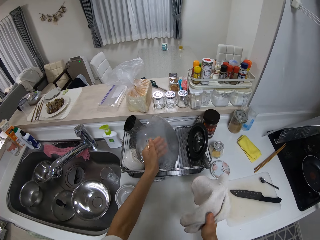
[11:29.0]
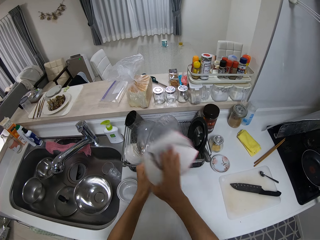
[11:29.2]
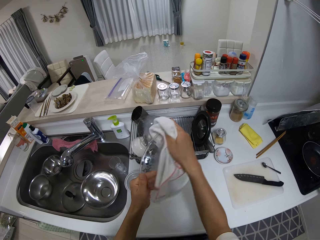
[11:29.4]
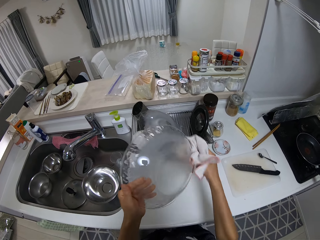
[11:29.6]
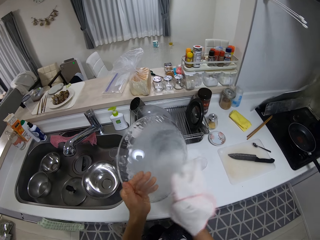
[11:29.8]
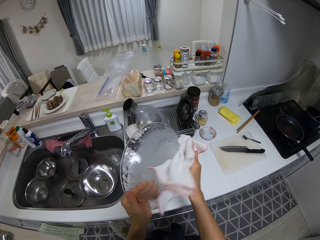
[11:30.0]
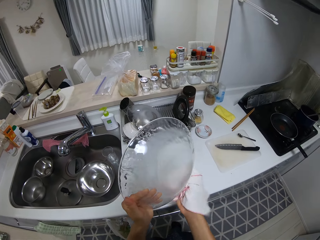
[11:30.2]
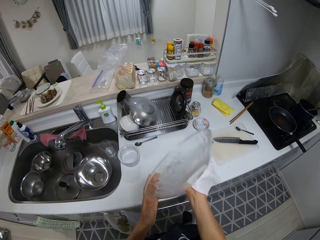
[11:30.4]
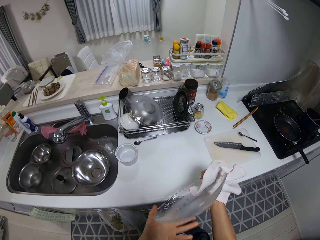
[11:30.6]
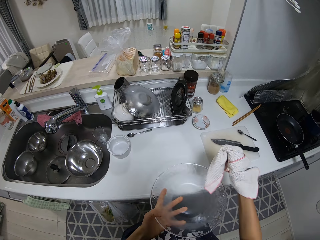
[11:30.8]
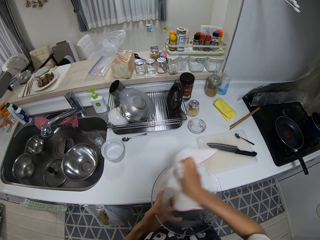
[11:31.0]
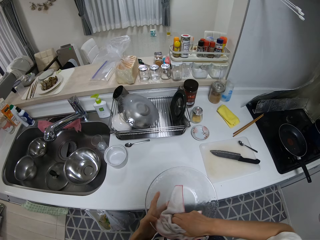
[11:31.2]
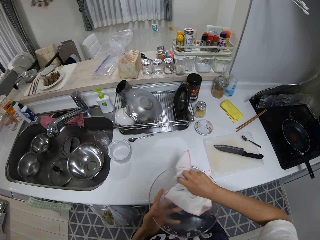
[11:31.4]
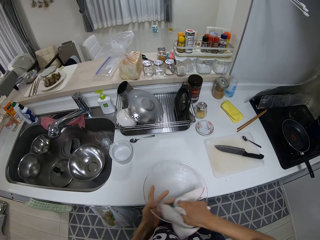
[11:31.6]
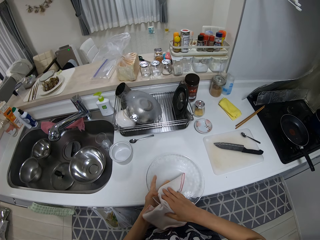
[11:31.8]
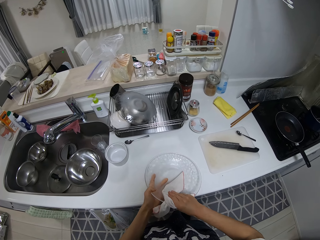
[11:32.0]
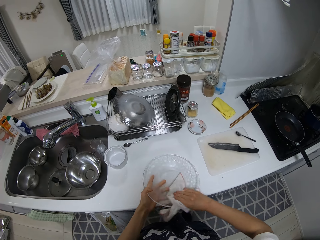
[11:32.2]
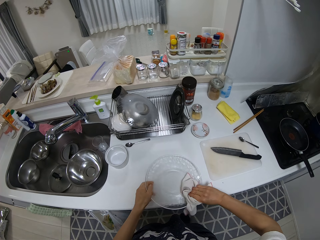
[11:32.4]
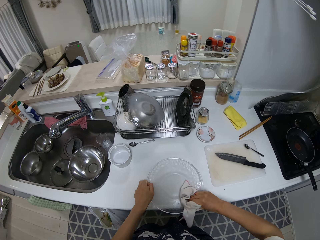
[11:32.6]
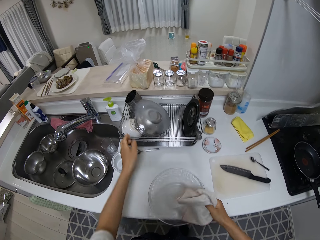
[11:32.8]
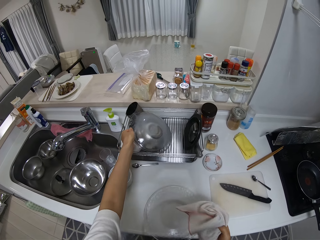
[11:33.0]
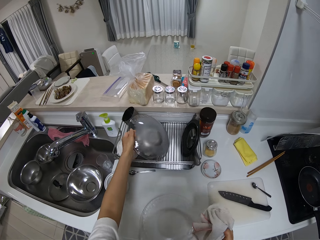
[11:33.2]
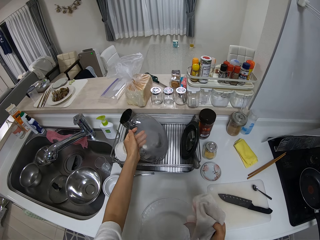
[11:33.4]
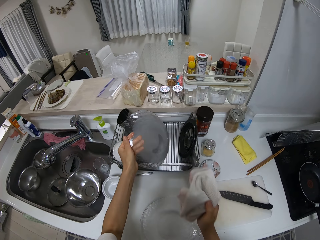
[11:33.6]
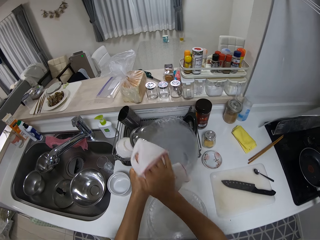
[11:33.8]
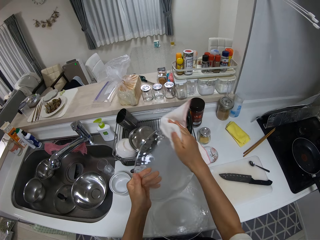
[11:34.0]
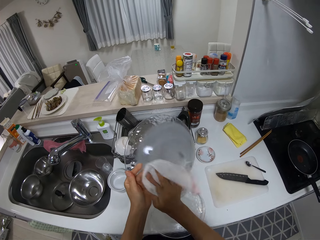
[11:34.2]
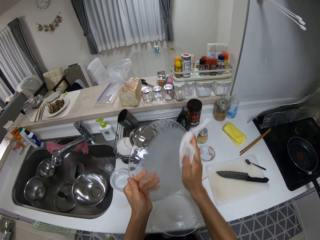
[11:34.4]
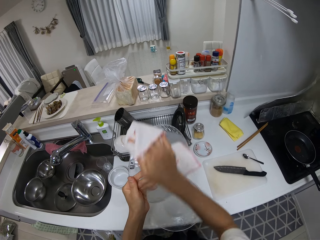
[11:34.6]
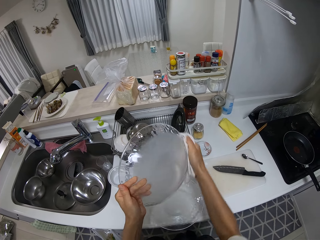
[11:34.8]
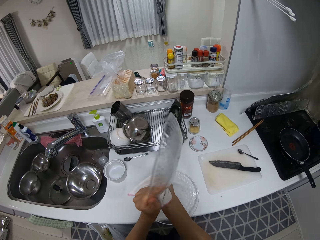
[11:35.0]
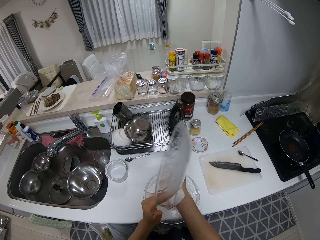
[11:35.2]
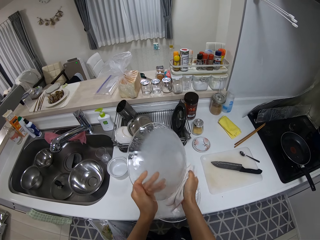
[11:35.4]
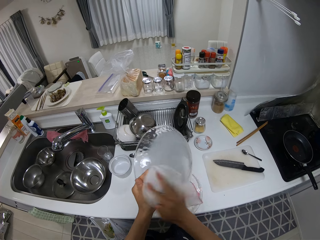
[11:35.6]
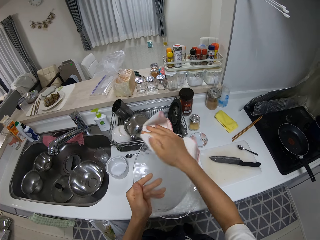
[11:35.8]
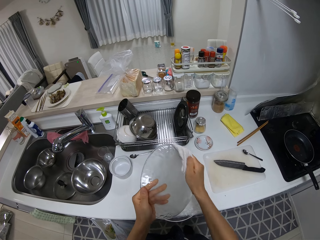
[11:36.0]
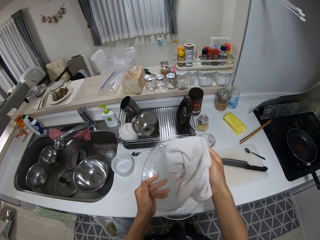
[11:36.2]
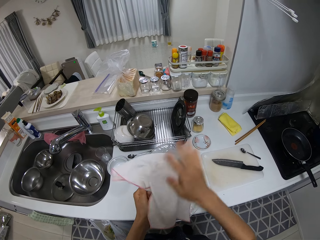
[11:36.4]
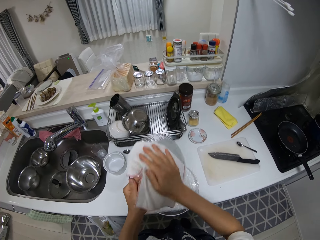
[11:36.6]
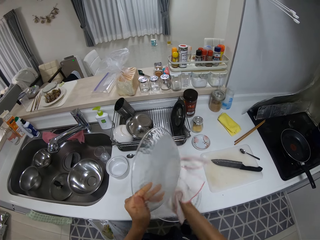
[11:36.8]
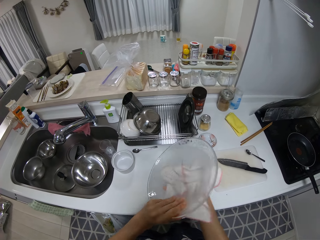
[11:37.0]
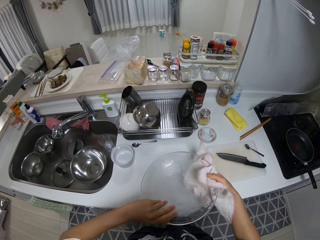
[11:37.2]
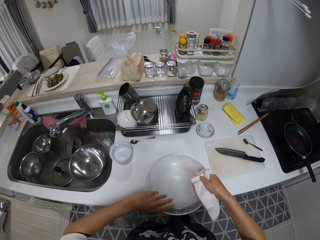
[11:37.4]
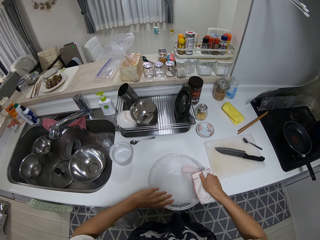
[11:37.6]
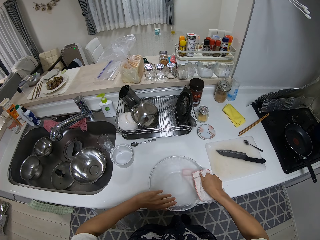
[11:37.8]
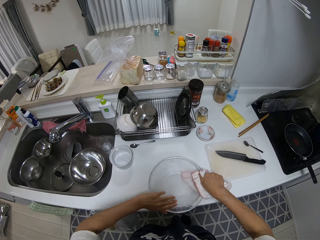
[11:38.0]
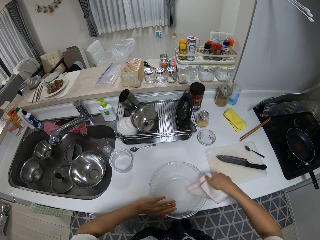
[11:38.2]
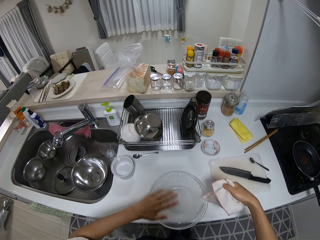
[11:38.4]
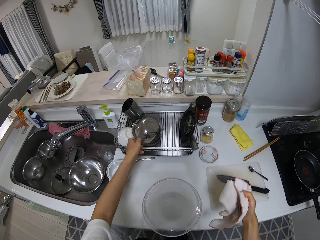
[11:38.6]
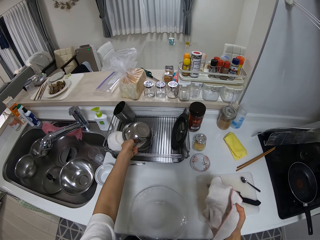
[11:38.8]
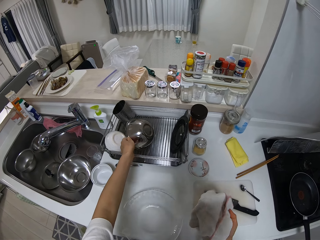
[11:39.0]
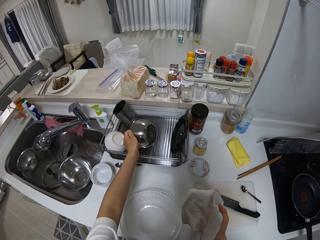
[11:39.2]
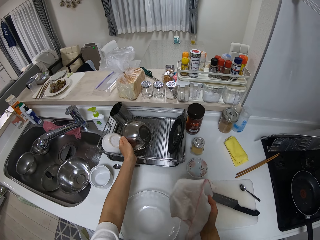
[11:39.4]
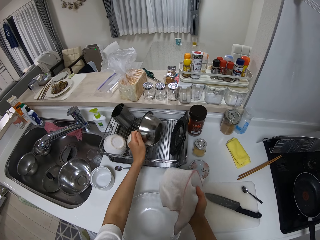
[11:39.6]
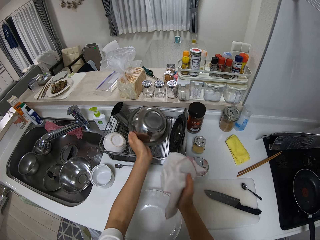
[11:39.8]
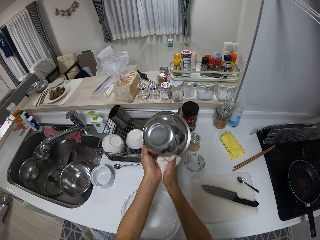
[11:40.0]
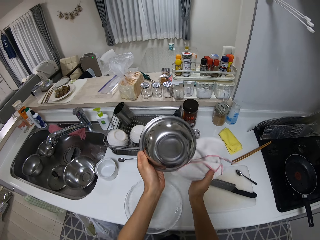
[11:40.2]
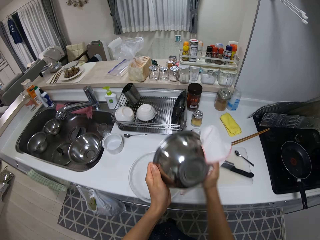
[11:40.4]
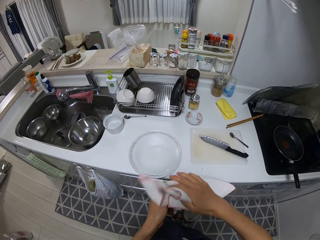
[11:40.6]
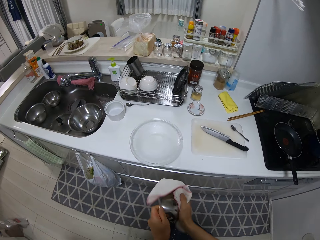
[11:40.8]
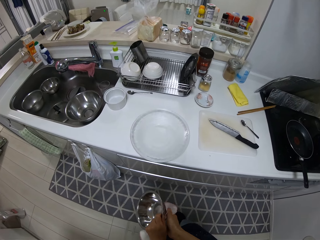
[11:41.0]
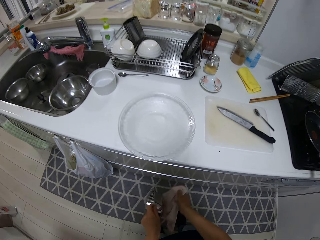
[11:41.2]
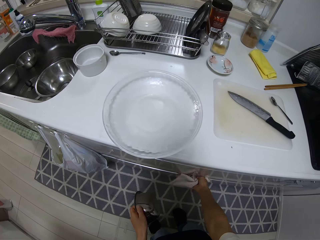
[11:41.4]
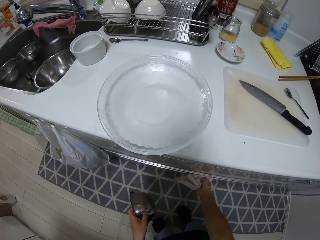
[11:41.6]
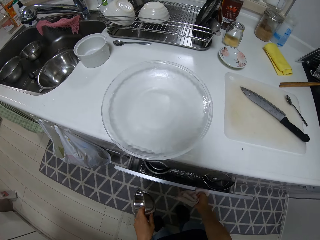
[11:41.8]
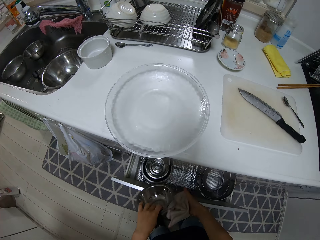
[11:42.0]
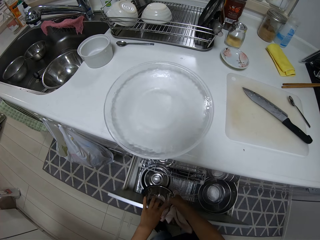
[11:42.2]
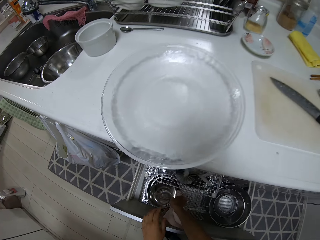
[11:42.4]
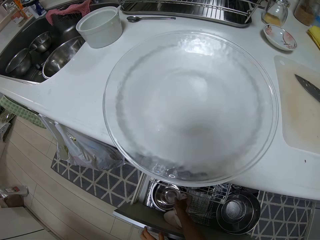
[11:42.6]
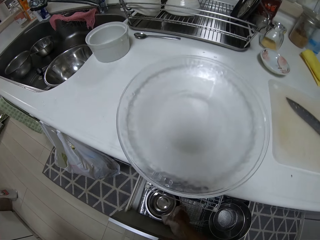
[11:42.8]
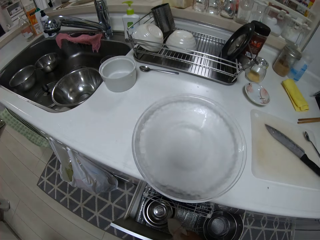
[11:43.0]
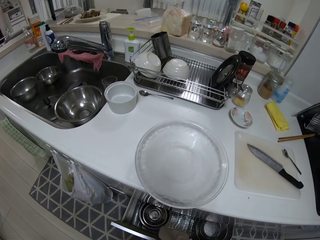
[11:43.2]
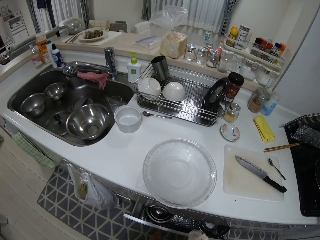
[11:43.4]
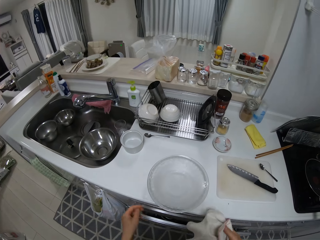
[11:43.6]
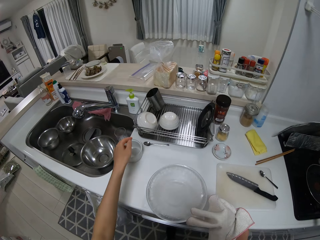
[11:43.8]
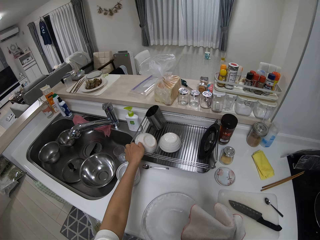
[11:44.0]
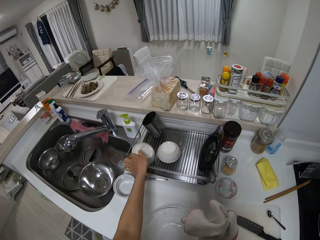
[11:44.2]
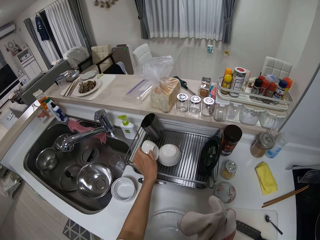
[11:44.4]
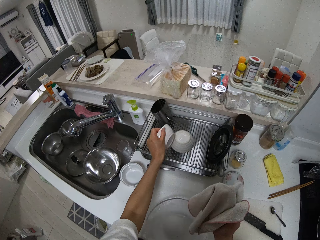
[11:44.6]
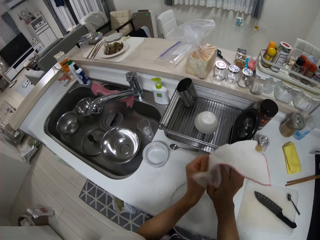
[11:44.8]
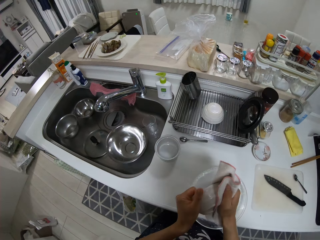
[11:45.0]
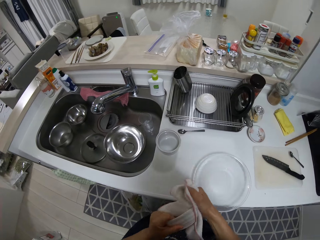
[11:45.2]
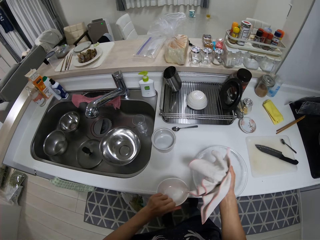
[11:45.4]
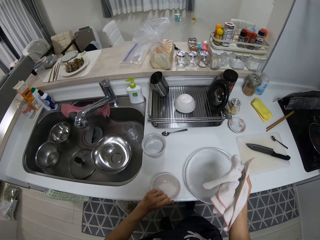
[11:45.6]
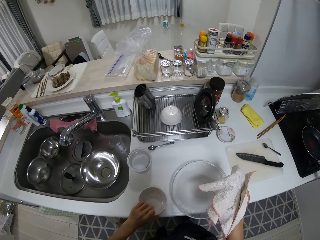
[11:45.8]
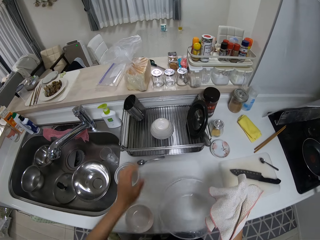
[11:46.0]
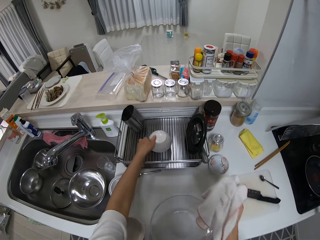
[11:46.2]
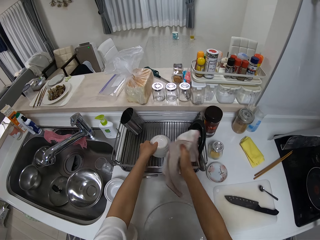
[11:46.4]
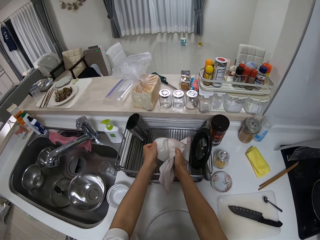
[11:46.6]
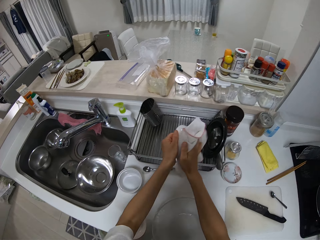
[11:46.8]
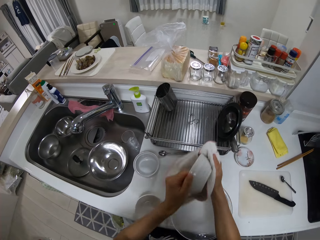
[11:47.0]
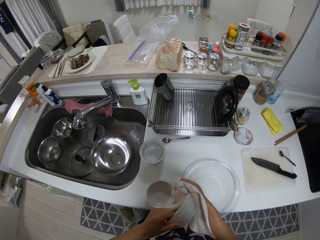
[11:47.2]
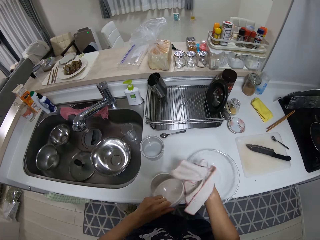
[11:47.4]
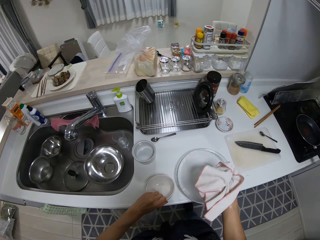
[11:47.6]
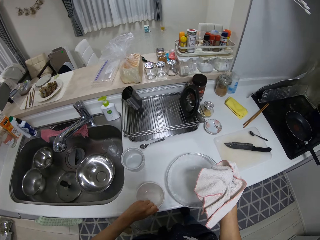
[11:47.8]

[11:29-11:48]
The camera wearer picks up a plate or bowl from a utensils rack. They wipe the plate with a kitchen towel. They put down the plate on a kitchen counter. They pick up another plate or bowl from the utensils rack. They wipe the plate with the kitchen towel. They put down the plate inside another bowl on the kitchen counter. They pick up another bowl from the utensils rack. They wipe the bowl with the kitchen towel. They open up a drawer in the cabinet with a hand. They put the bowl in the drawer. They close the drawer with a hand. They pick up another bowl from the utensils rack. They wipe the bowl with the kitchen towel. They put down the bowl on the kitchen counter. They pick up another bowl from the utensils rack. They wipe the bowl with the kitchen towel.
